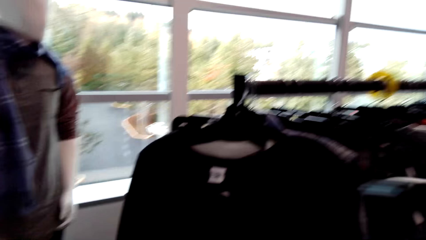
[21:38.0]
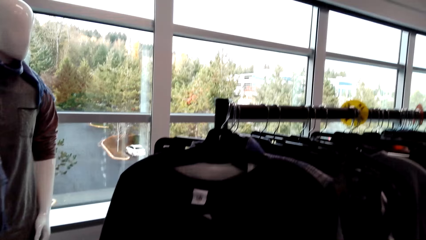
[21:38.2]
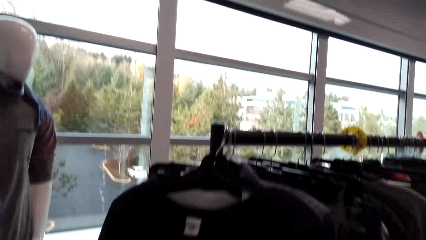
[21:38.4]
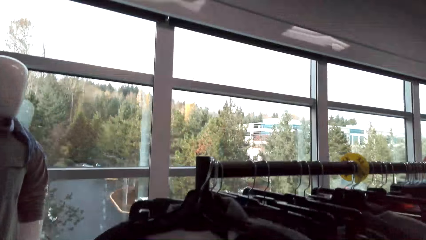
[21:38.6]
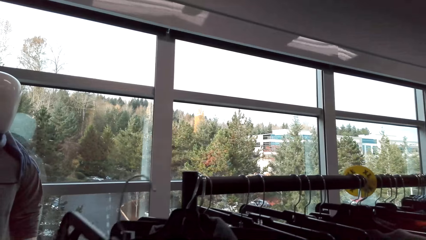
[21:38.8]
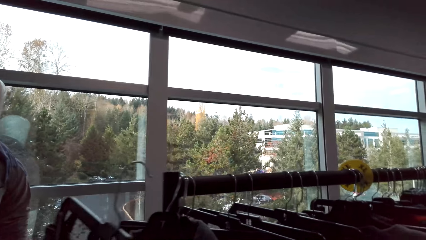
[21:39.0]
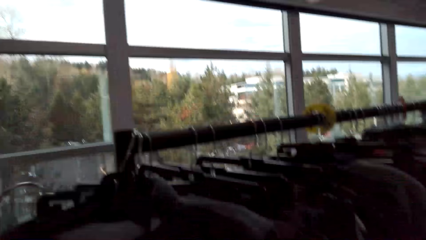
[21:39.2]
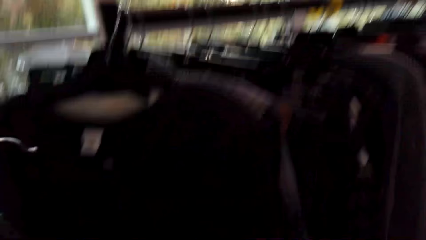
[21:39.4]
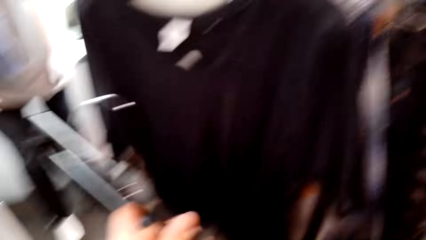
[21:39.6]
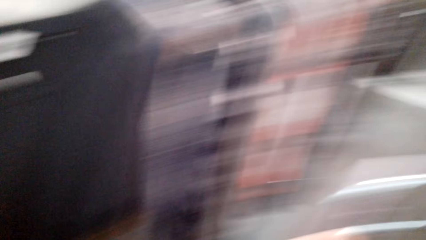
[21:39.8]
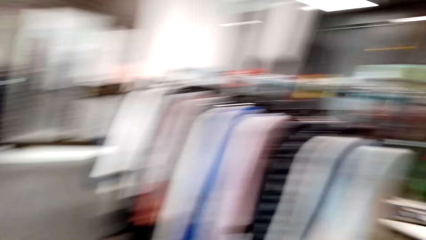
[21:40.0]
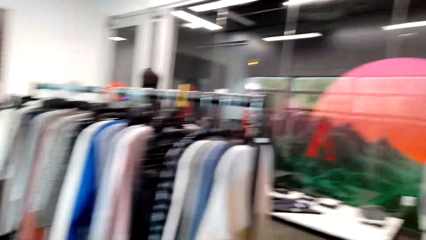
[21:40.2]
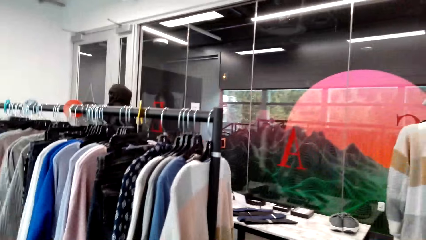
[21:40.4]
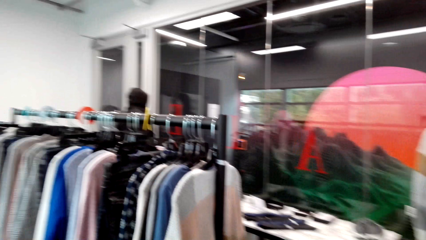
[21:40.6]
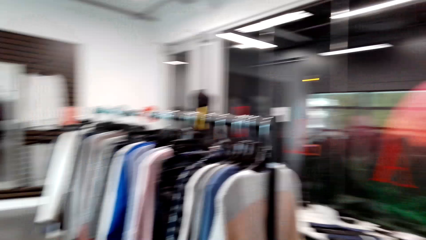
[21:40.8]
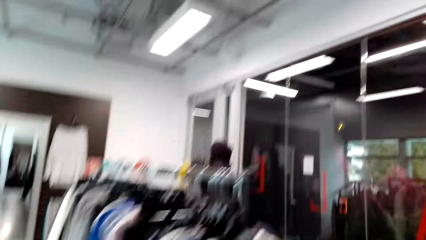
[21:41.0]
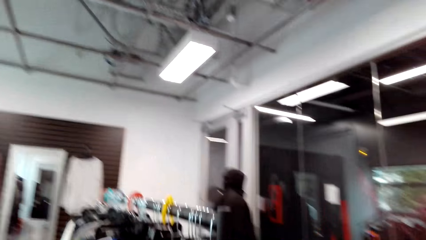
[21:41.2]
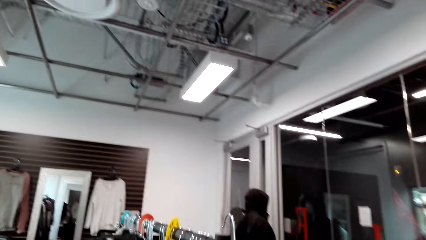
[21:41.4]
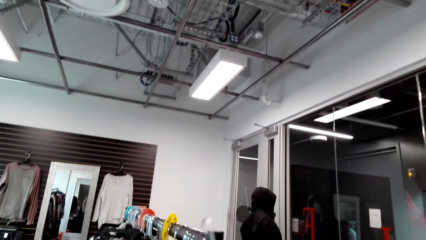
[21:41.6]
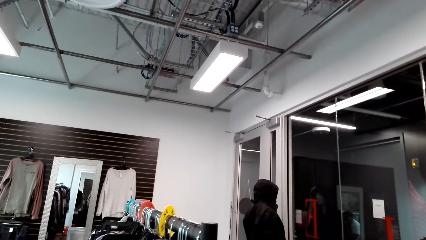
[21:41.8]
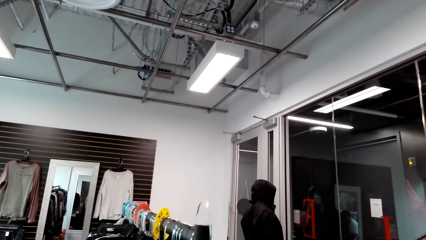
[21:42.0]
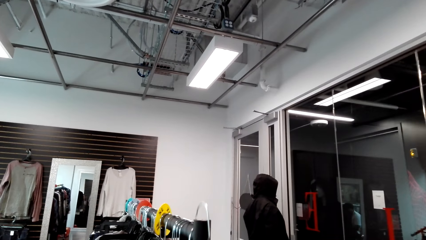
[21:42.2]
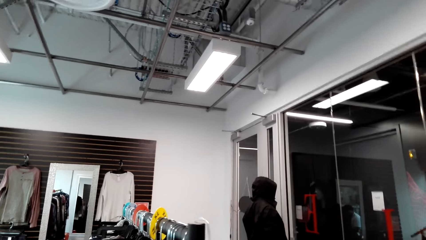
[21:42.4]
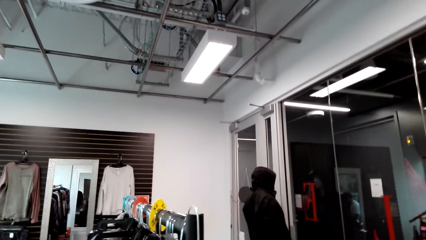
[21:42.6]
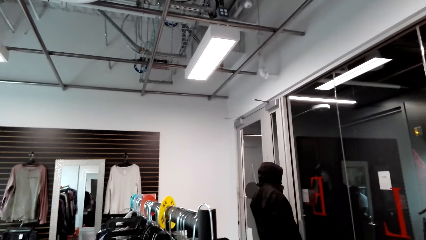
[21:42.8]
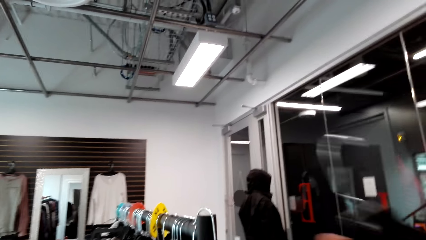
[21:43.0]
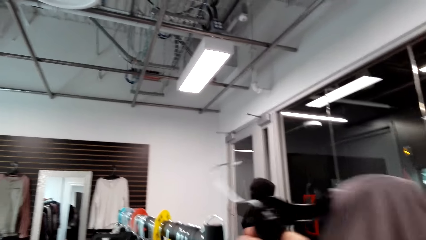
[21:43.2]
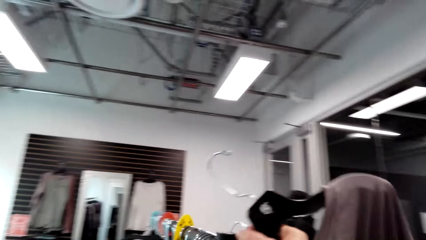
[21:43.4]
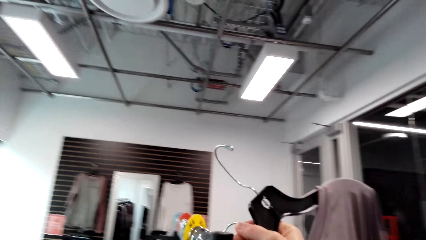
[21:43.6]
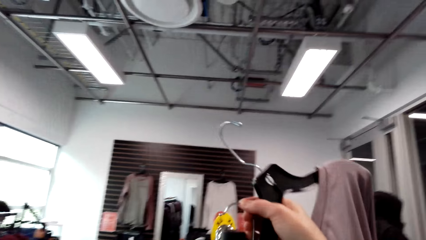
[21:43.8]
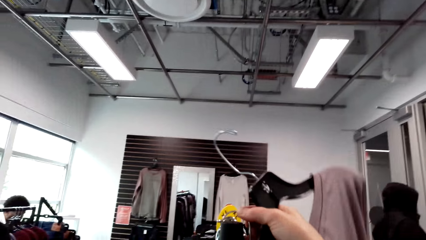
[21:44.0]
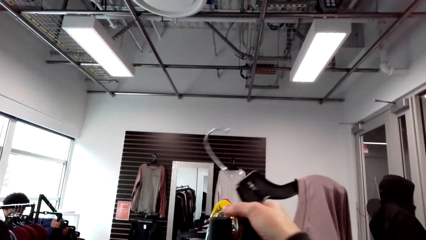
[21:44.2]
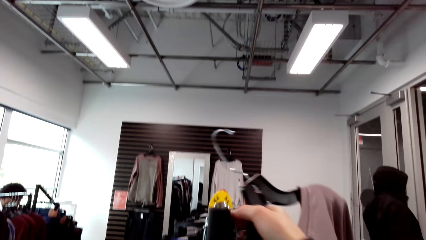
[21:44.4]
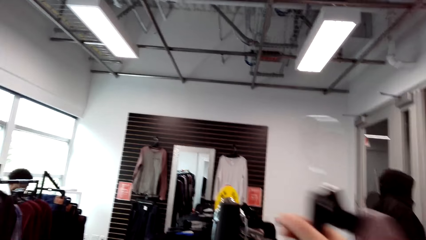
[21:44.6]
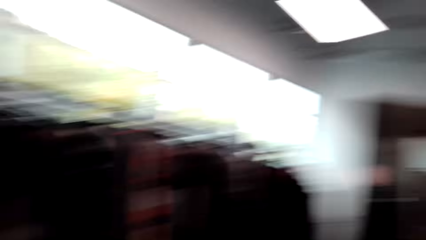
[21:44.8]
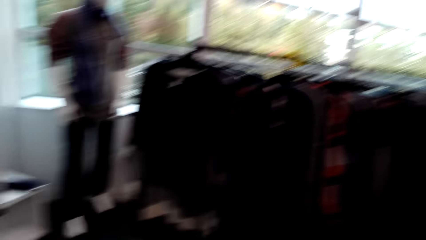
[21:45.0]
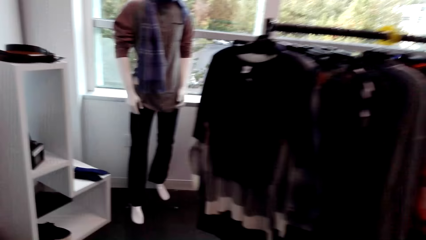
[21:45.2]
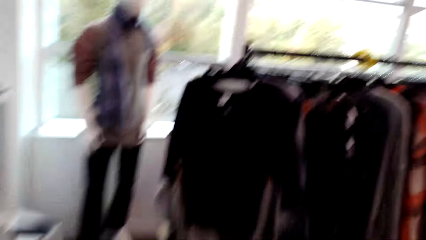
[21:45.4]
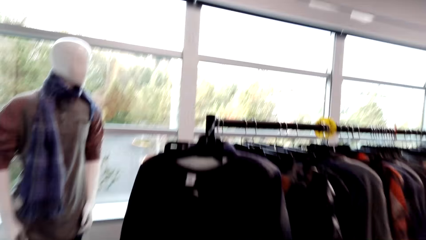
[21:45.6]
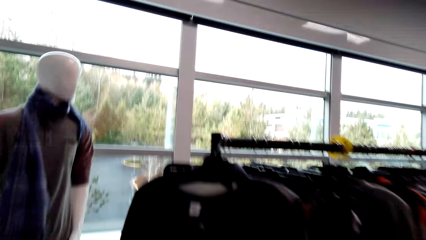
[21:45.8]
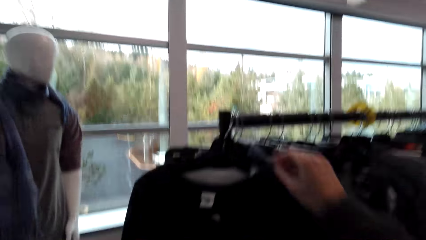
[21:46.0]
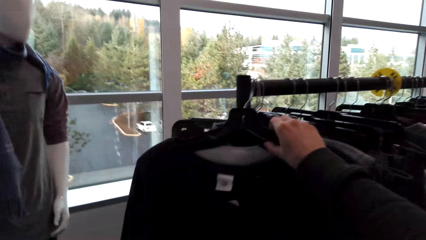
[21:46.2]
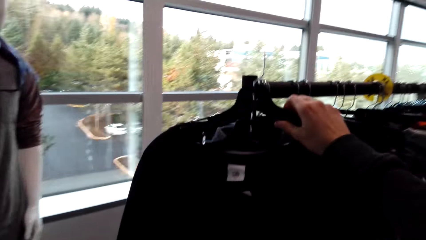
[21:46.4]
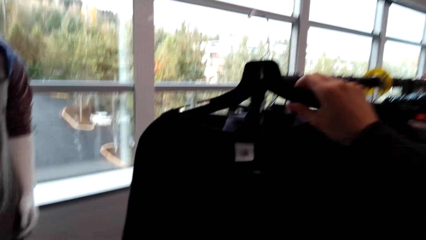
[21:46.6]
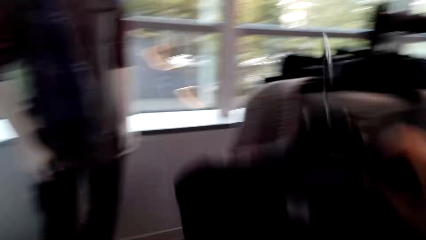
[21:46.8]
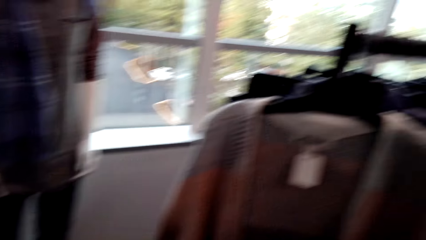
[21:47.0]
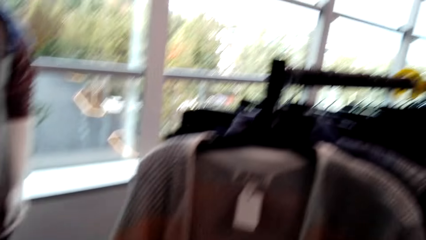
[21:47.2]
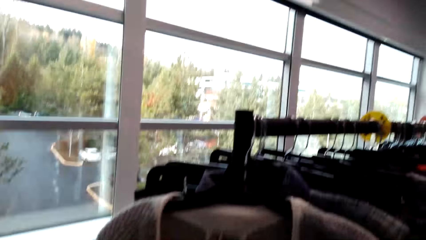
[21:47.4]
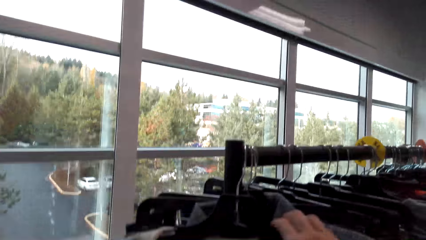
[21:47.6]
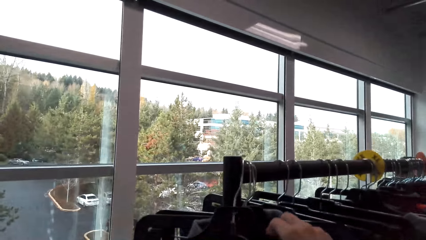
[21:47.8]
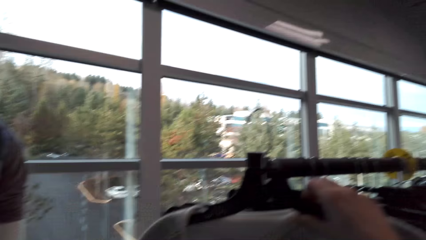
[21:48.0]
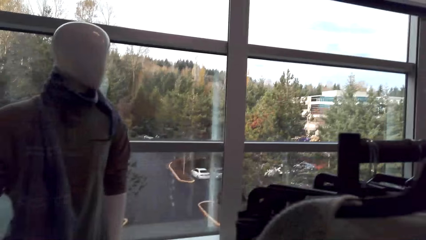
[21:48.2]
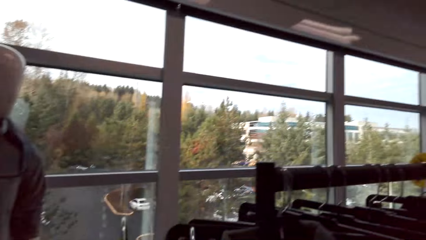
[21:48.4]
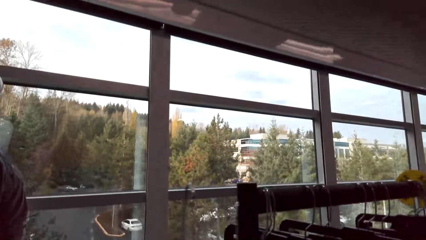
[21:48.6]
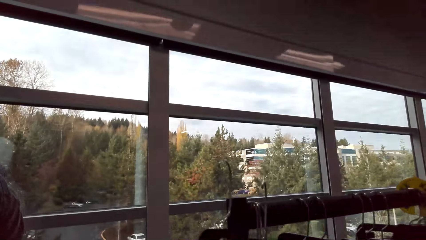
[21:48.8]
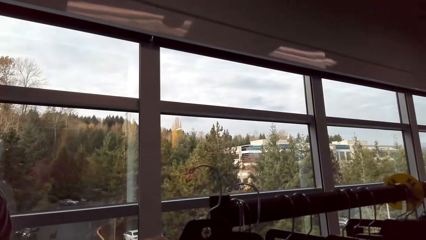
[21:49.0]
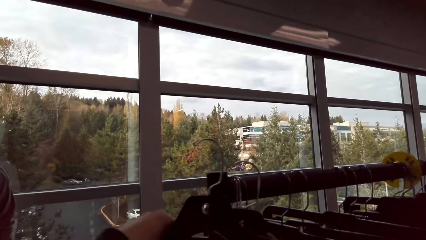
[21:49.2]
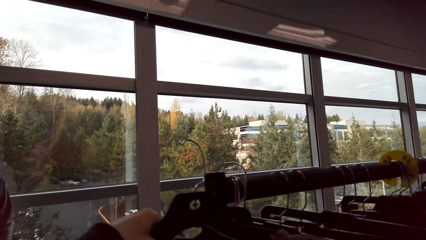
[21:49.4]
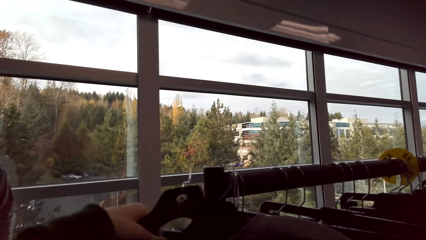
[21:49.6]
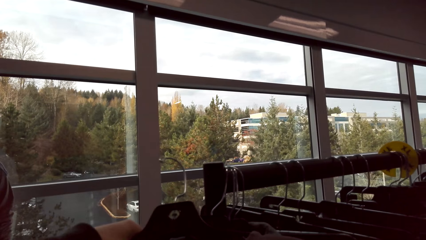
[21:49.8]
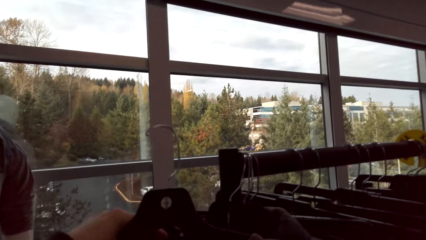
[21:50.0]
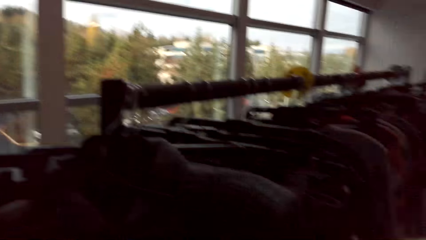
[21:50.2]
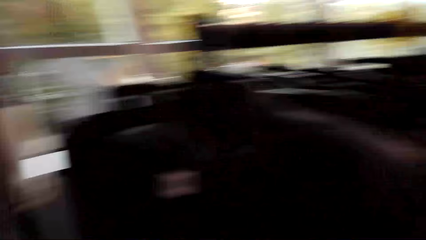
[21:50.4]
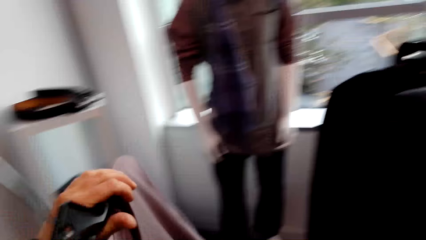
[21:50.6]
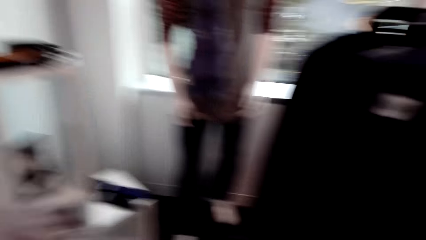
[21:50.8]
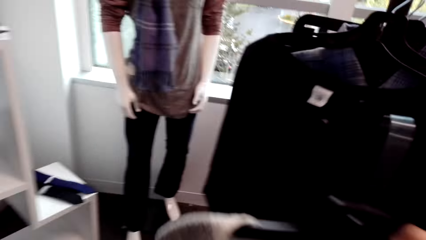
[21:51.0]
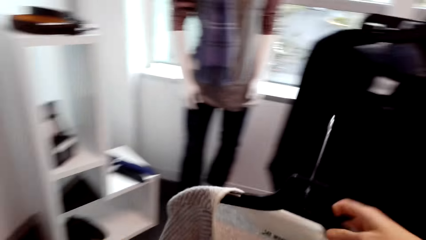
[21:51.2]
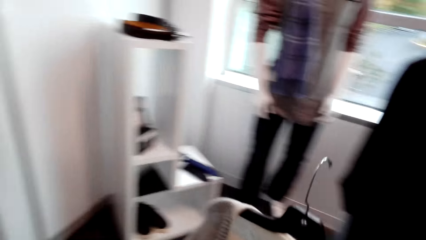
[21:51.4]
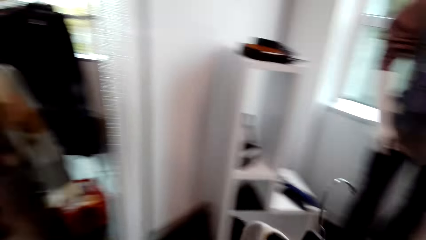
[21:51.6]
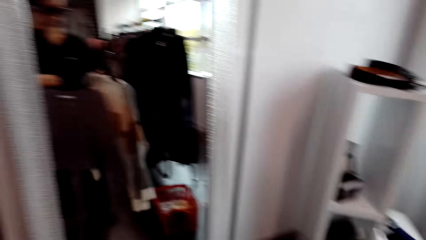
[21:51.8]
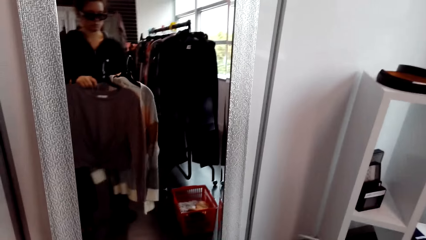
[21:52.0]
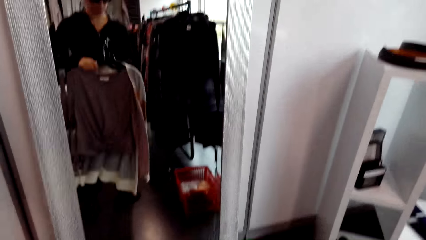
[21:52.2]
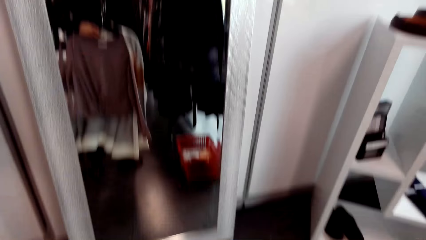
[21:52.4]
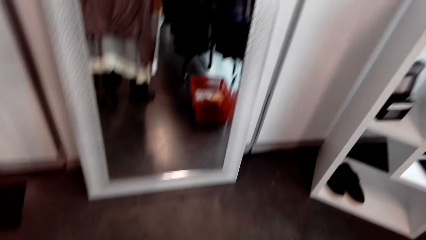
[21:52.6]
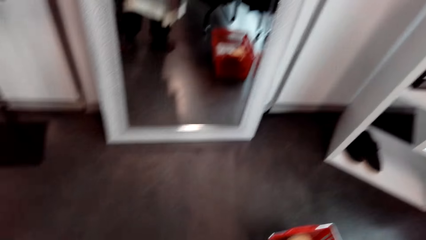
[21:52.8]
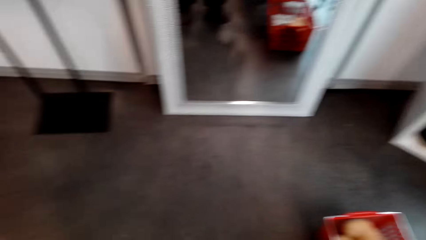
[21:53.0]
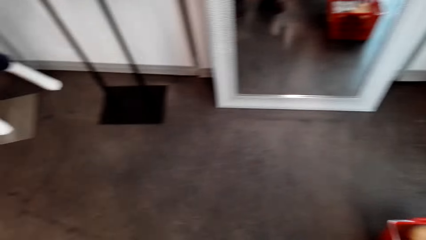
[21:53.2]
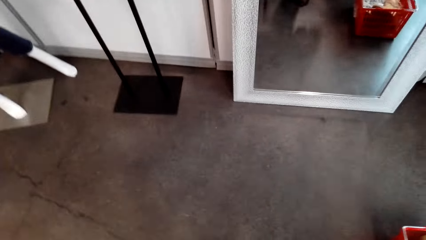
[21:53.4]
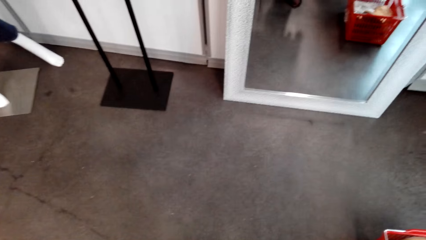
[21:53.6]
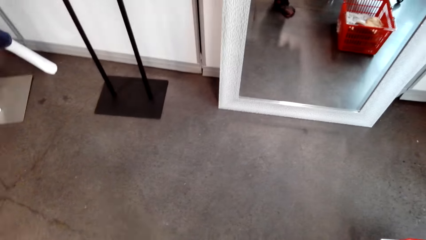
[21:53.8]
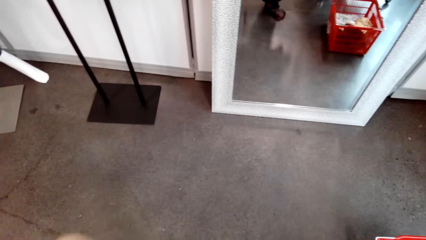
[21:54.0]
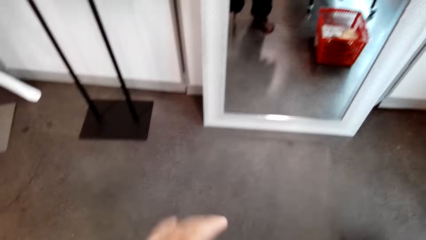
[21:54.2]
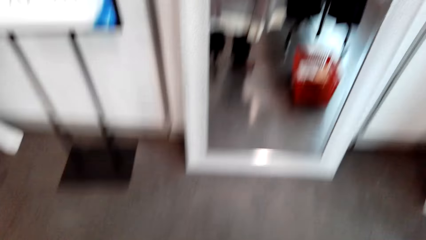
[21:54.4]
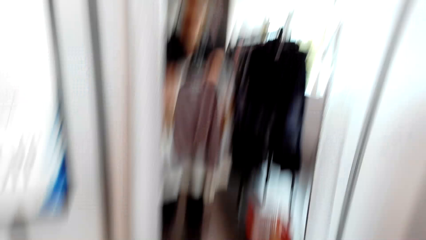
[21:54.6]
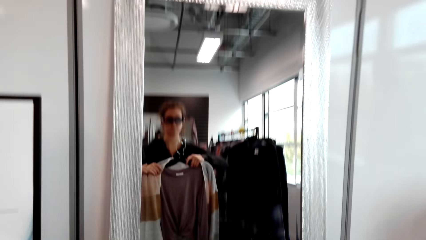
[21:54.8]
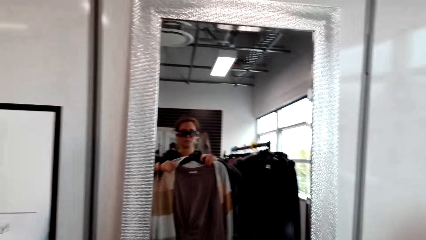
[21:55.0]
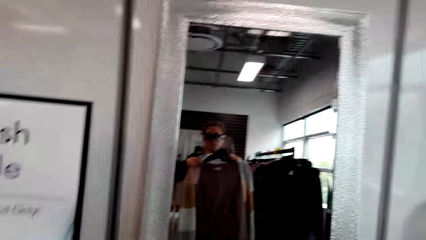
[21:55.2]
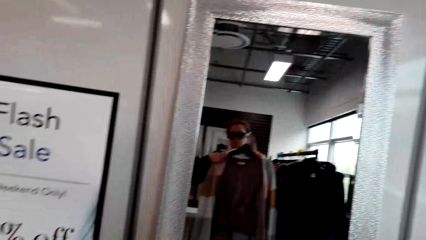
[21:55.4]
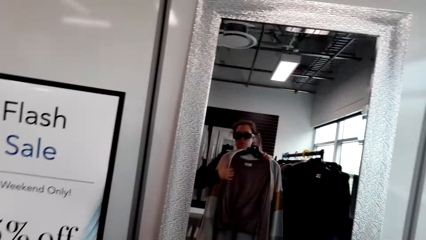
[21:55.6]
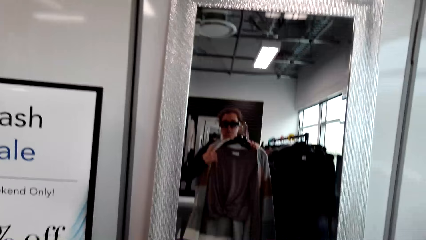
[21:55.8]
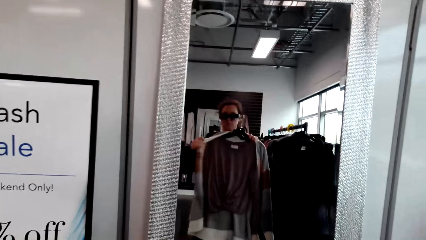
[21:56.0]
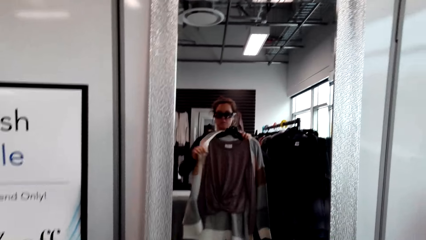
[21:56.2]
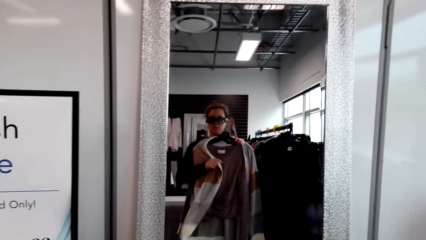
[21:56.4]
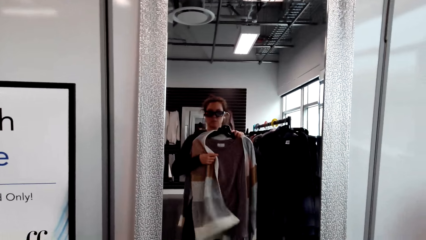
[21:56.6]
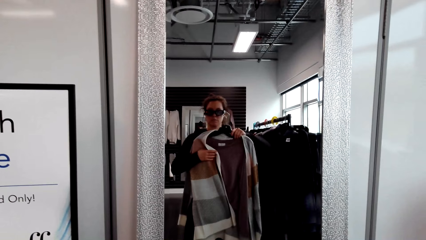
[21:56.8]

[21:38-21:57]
The camera wearer puts the cloth on the hanger. They pick up the cloth on the hanger. They pick up the cloth on the hanger again. They fit the sweater top on the mirror. They fit the sweater top on the mirror again.
